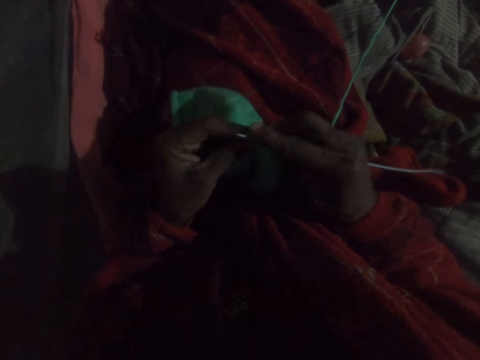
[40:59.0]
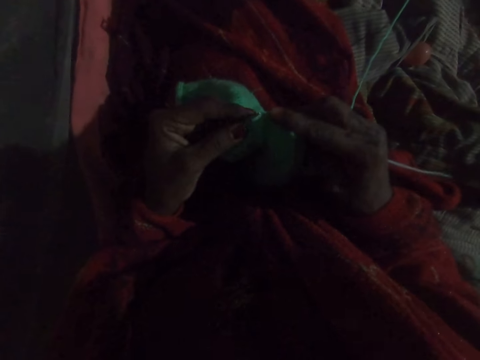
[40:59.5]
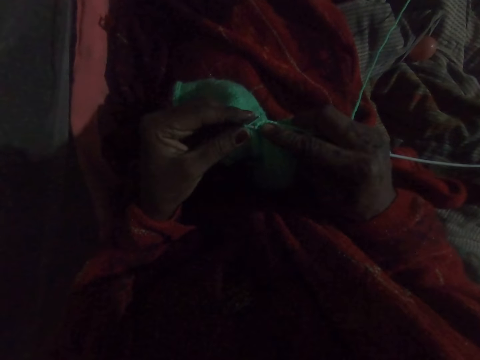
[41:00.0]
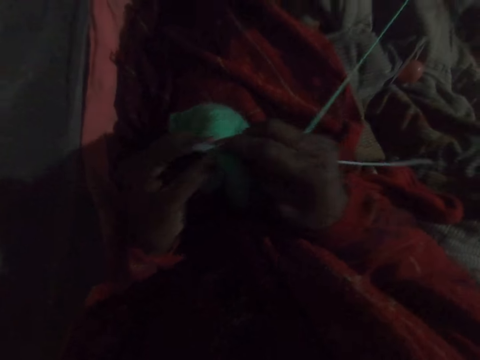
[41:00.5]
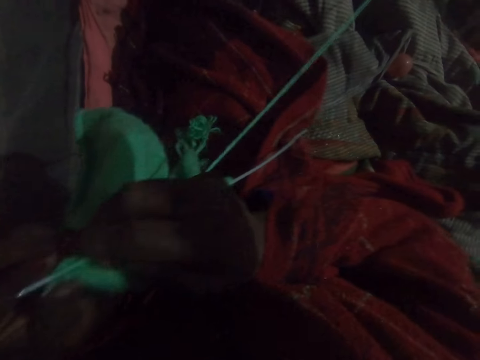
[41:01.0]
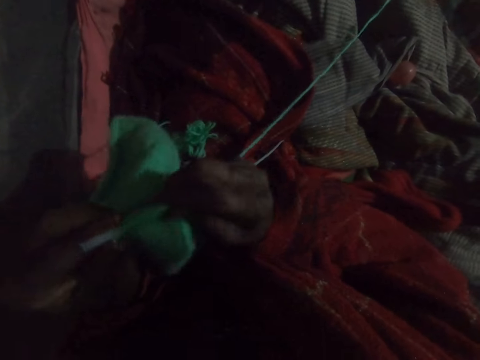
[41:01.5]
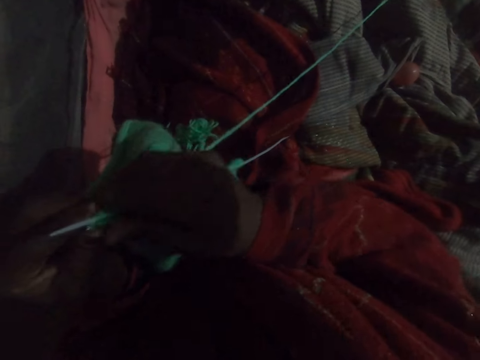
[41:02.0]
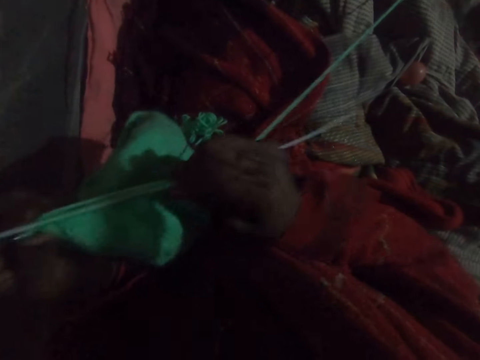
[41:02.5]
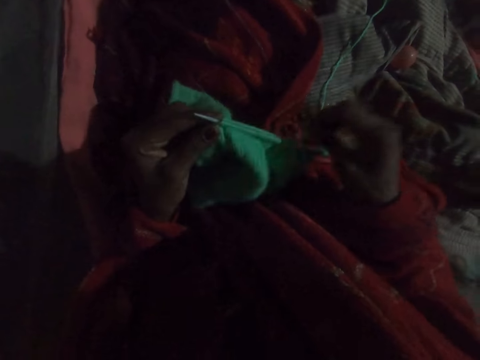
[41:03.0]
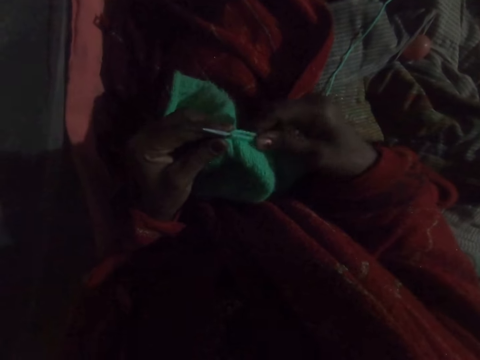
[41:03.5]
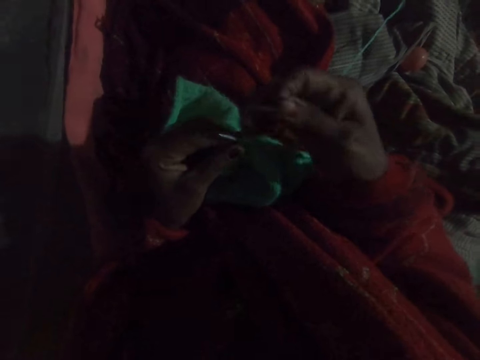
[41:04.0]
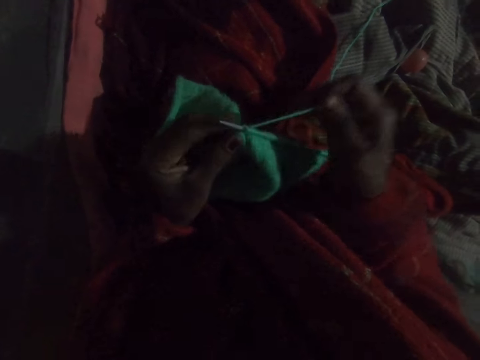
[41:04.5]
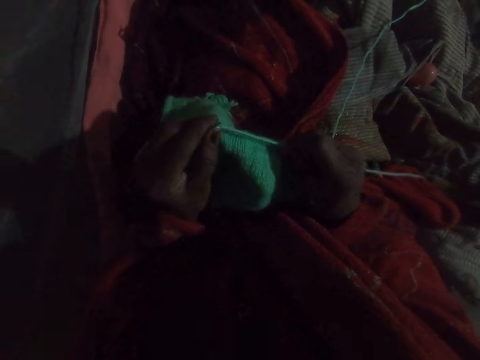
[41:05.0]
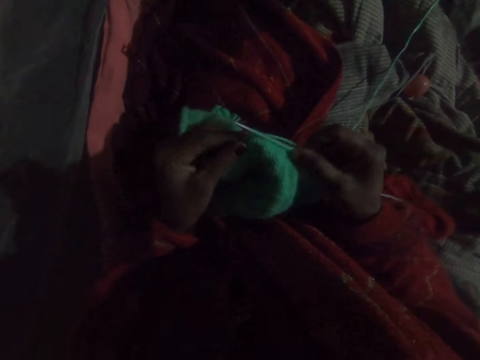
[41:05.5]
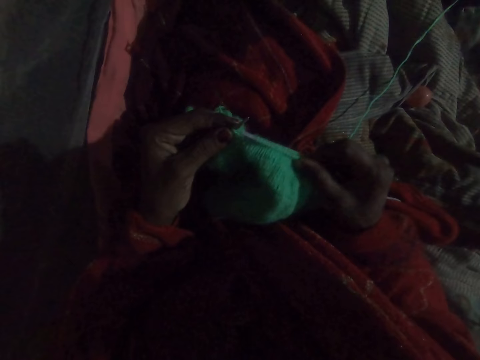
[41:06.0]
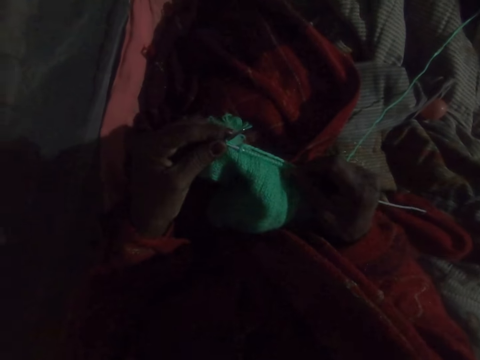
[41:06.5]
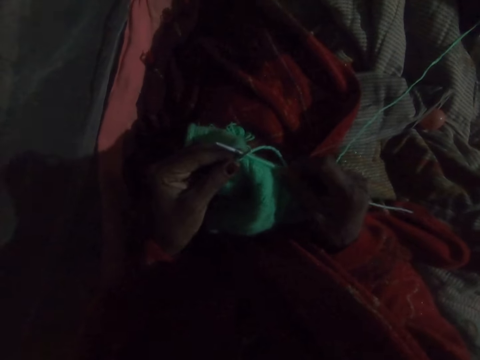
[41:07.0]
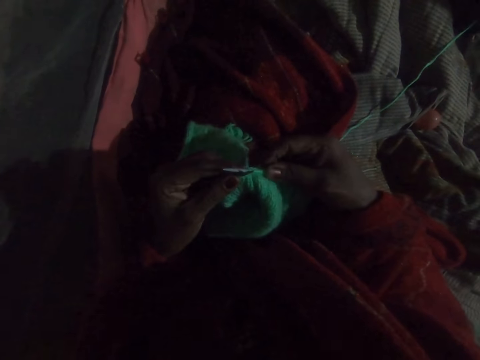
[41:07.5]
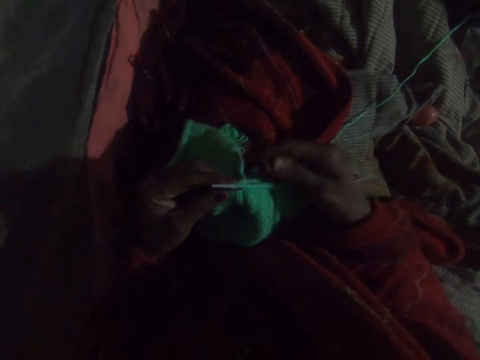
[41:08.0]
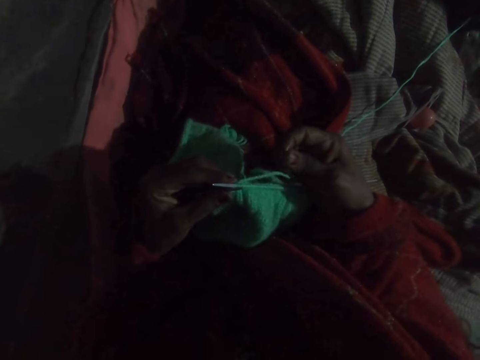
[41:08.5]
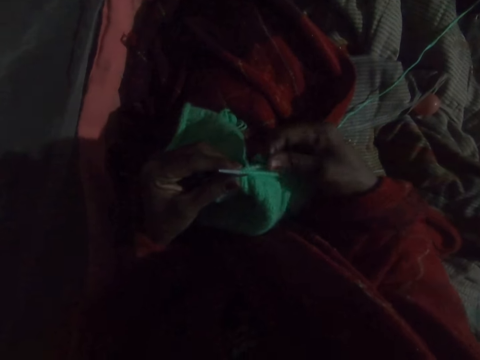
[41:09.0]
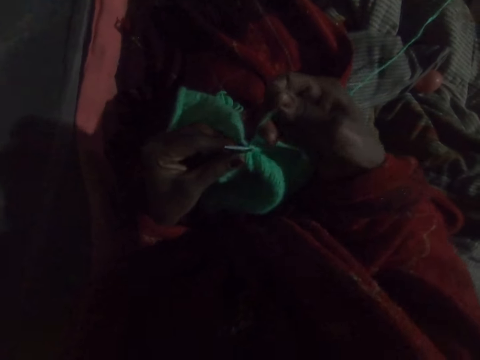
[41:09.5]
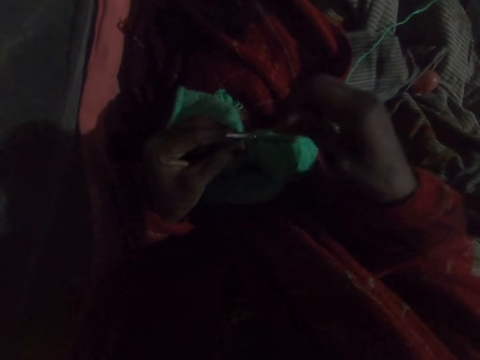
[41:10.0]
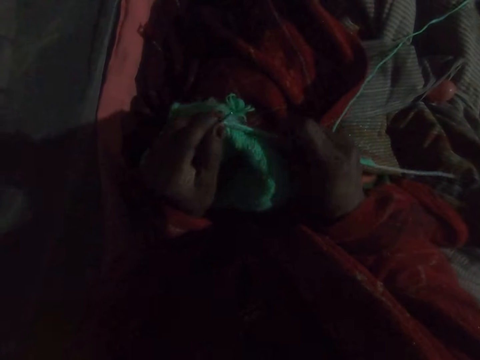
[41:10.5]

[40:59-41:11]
The camera wearer adjusts the knit on the needle in her right hand. She stretches the sweater. She knits the sweater with wool and needles.

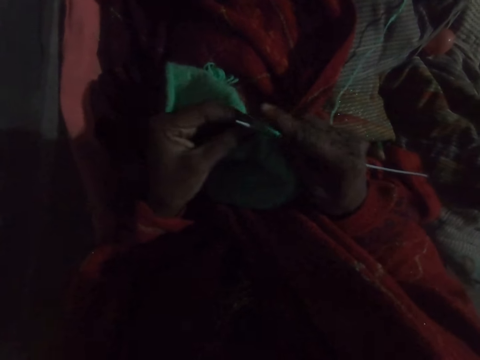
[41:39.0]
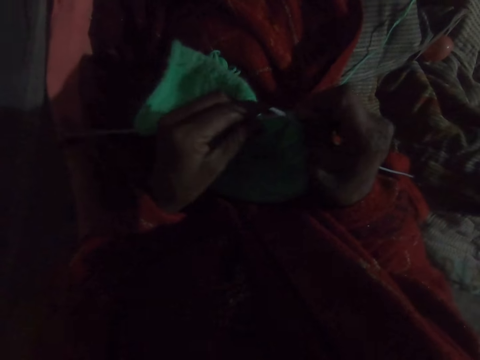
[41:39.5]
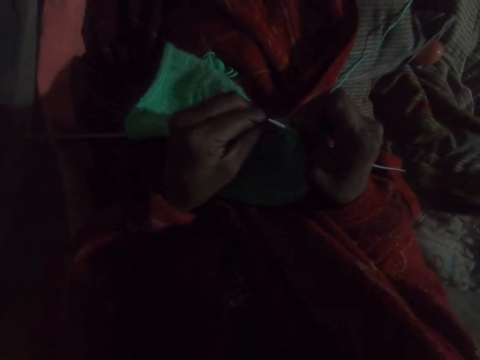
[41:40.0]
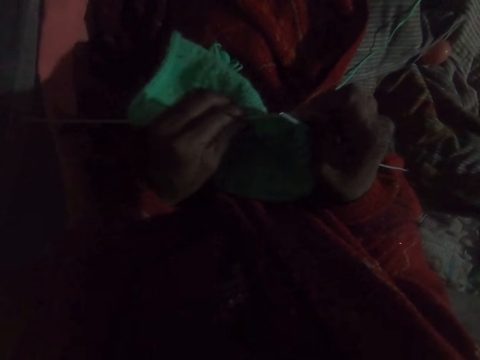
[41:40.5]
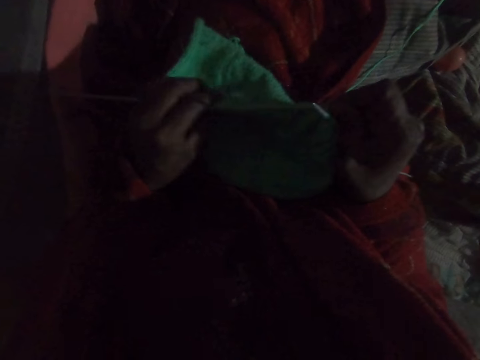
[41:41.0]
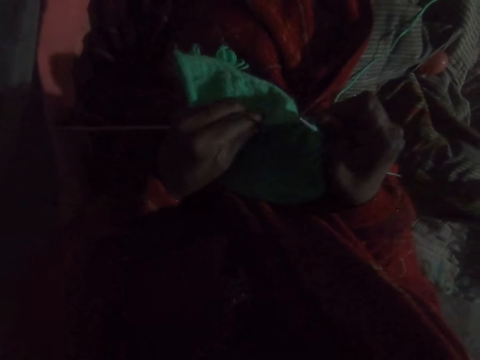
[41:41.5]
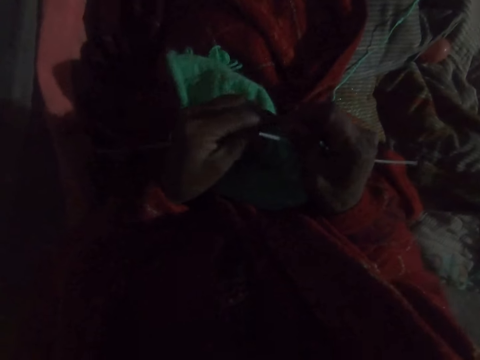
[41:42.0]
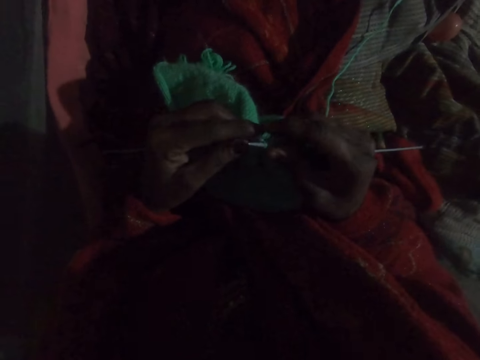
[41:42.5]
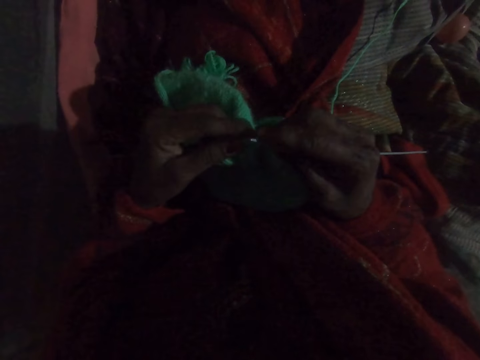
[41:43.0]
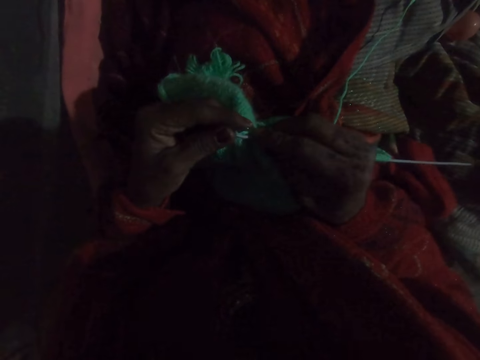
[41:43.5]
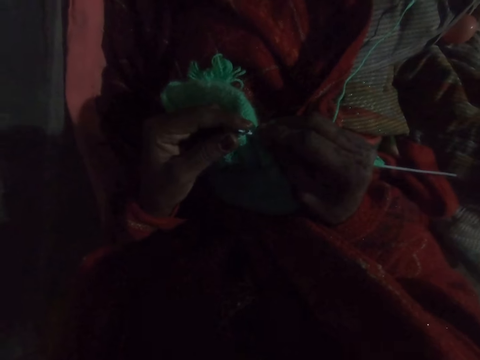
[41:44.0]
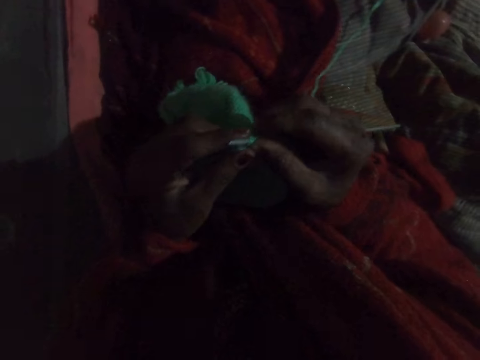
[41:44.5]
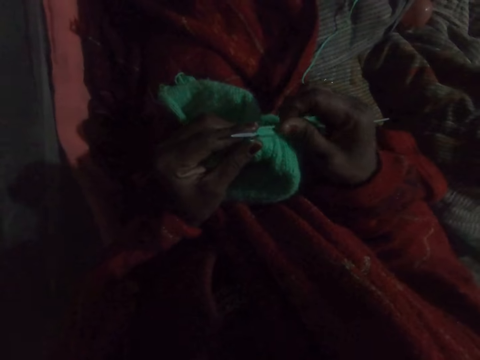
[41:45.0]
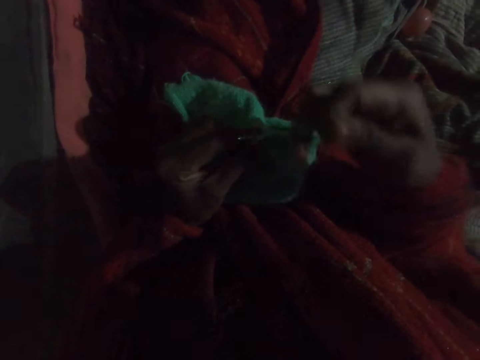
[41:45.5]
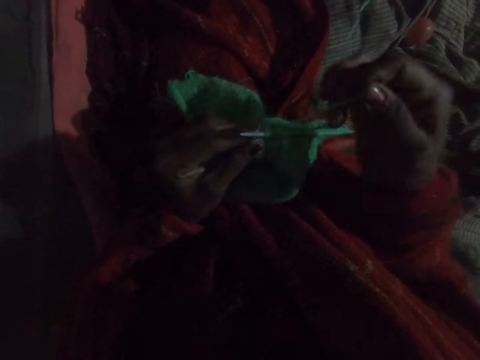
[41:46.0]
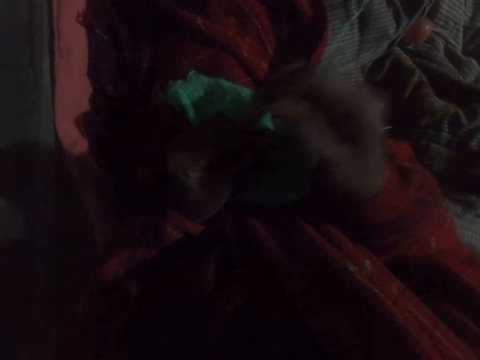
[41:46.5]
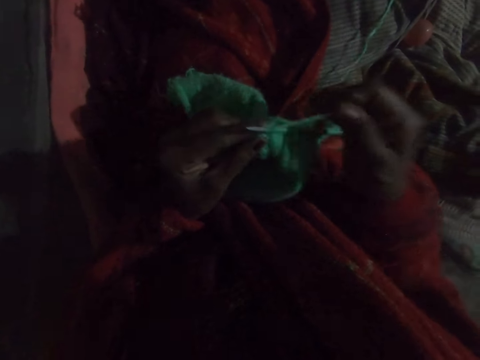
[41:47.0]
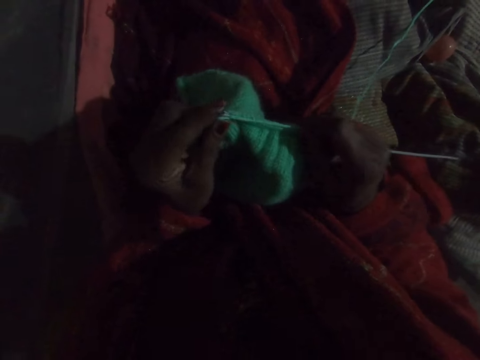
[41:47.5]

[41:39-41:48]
The camera wearer adjusts the knit on the needle in her left hand. She knits with wool and needles.

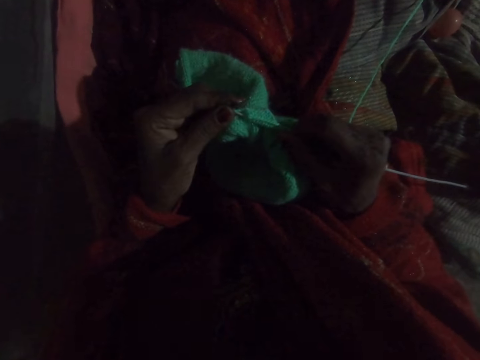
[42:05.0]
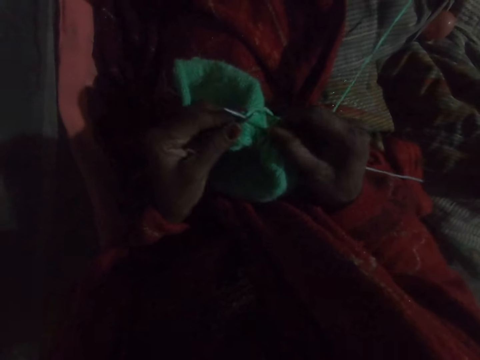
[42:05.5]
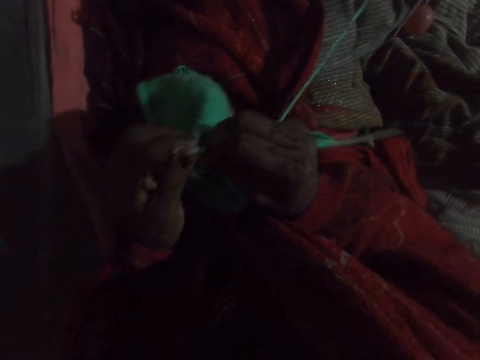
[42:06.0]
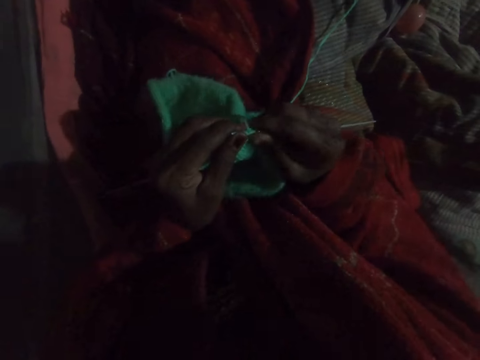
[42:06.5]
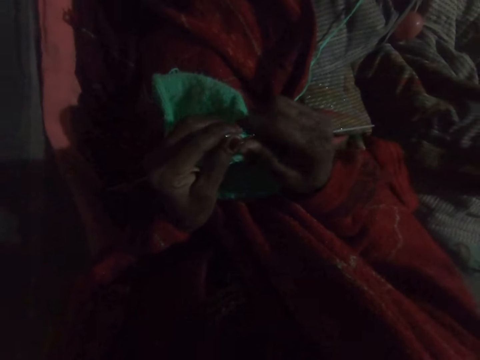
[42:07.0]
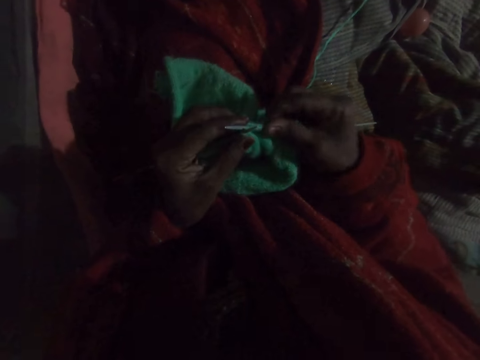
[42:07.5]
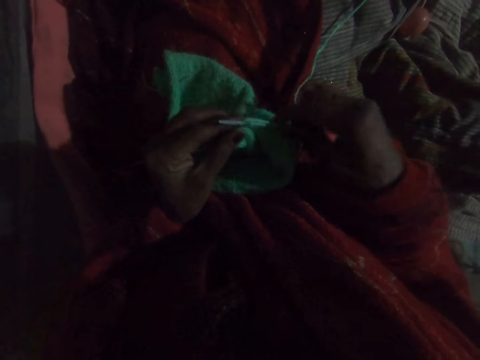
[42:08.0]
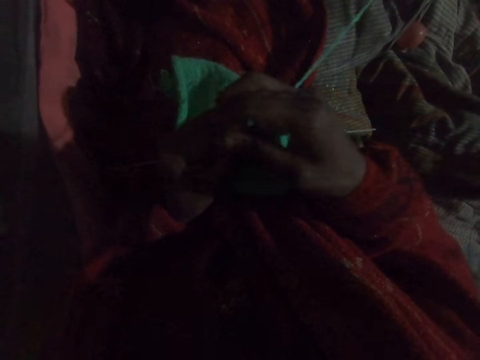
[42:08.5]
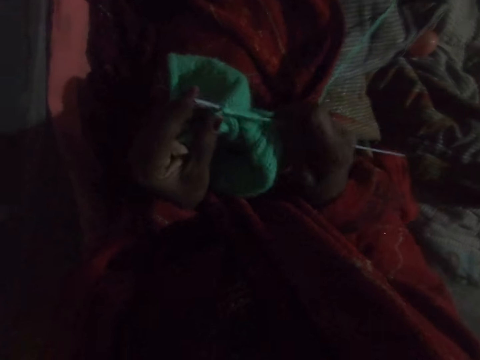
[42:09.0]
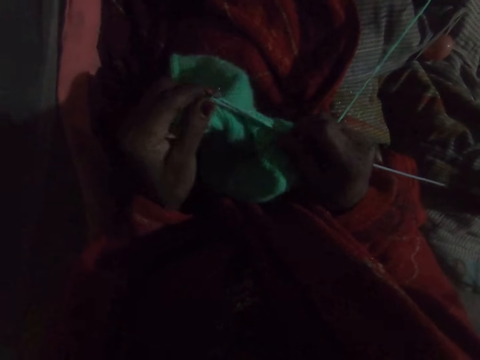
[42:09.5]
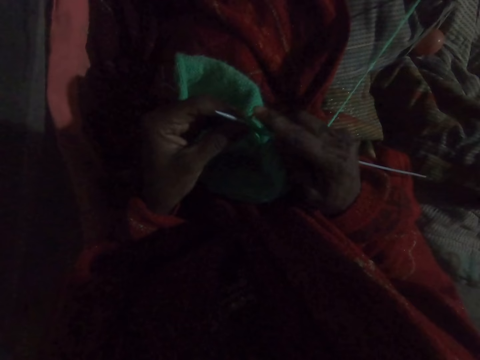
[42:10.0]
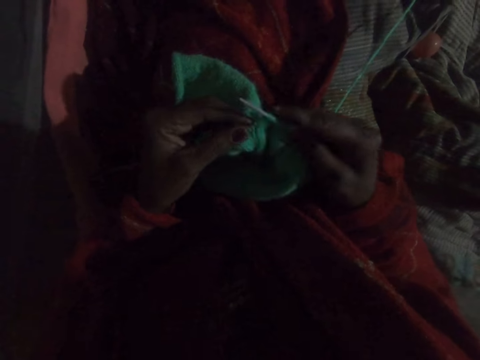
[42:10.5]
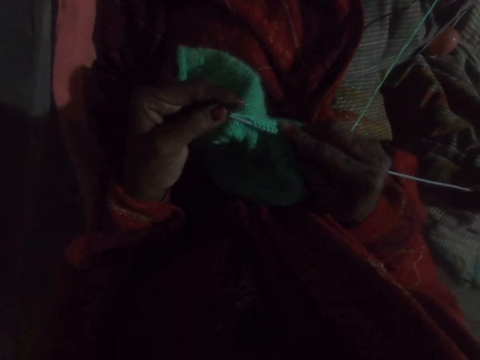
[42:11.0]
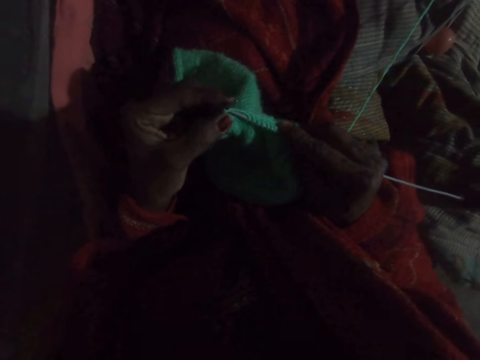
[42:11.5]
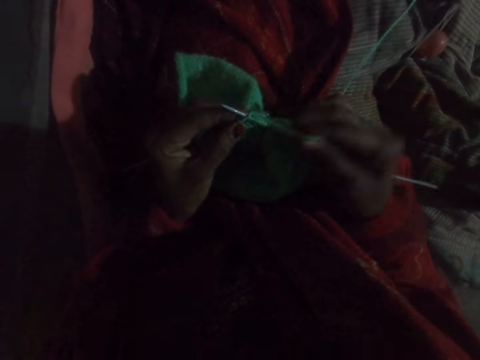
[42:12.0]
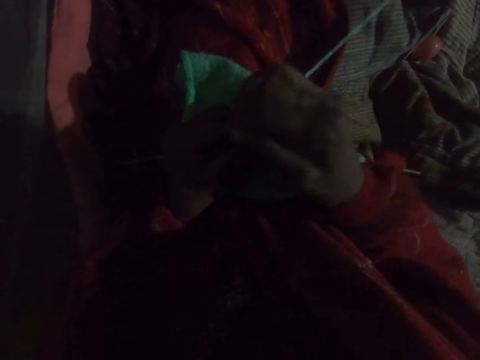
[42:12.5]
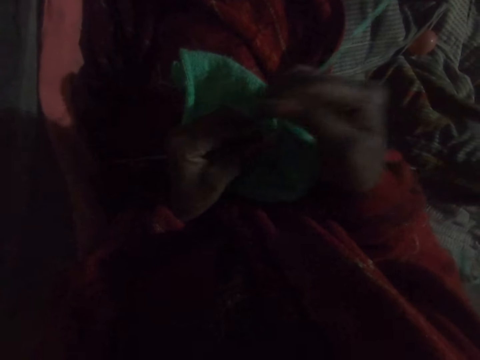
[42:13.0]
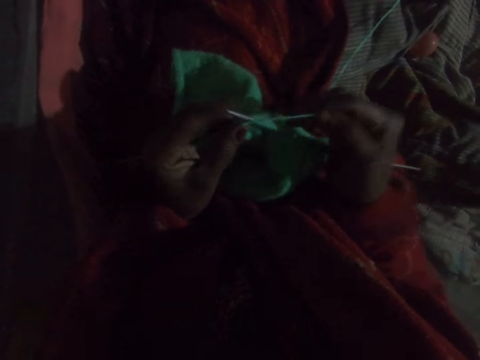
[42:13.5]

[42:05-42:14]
The camera wearer adjusts the knit on the needle in her right hand. She knits with wool and needles.
